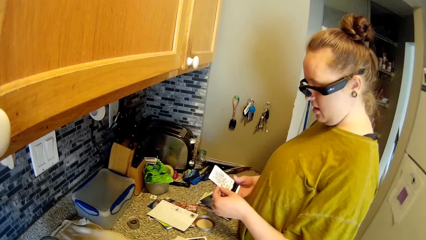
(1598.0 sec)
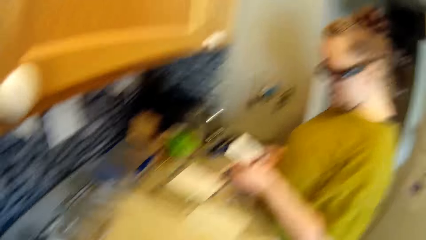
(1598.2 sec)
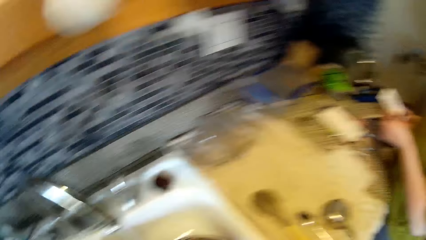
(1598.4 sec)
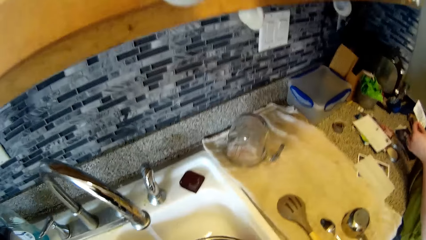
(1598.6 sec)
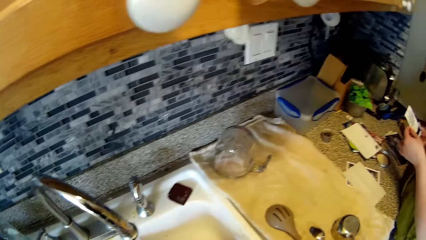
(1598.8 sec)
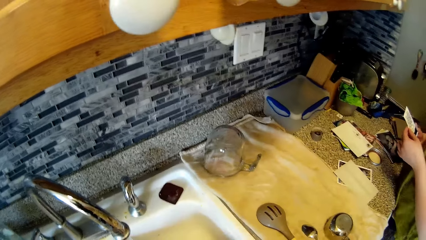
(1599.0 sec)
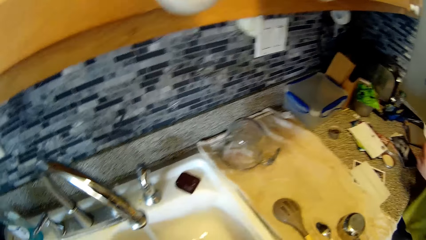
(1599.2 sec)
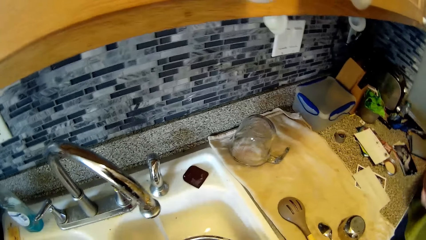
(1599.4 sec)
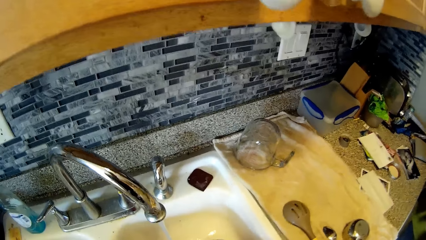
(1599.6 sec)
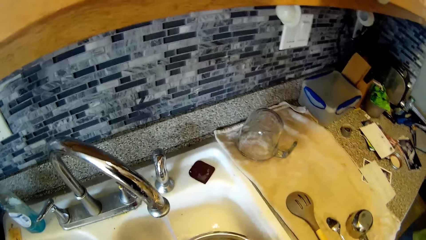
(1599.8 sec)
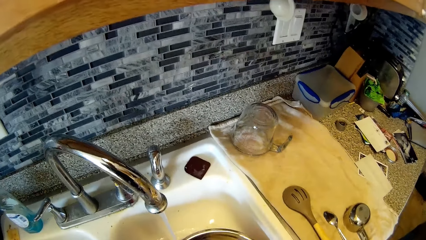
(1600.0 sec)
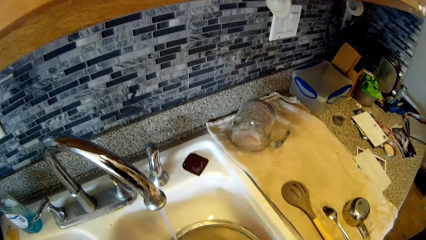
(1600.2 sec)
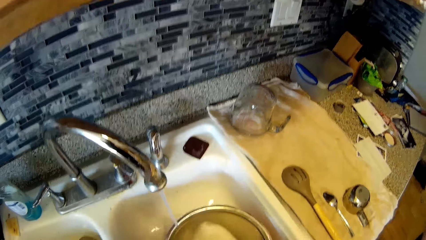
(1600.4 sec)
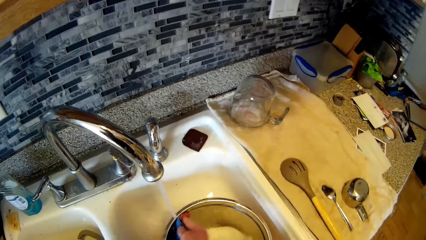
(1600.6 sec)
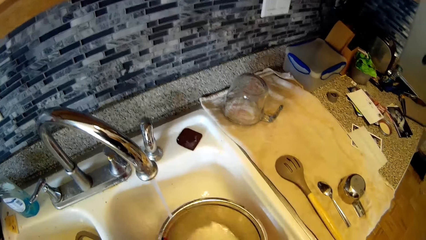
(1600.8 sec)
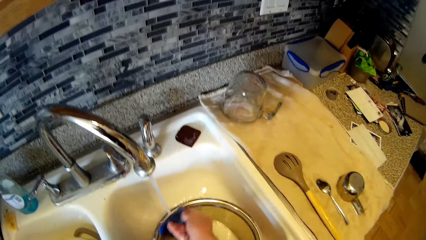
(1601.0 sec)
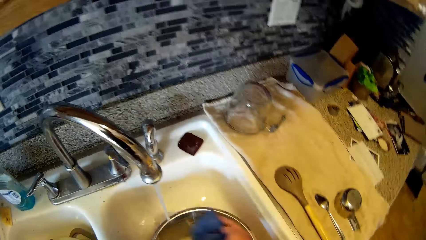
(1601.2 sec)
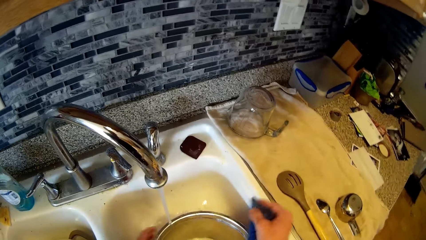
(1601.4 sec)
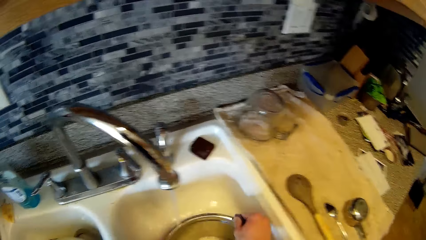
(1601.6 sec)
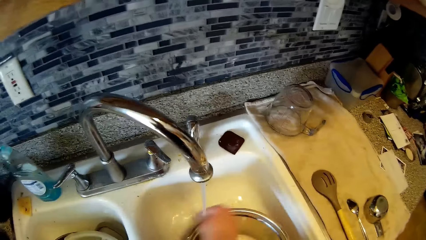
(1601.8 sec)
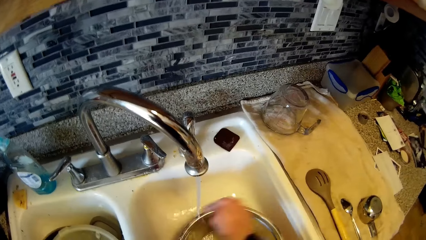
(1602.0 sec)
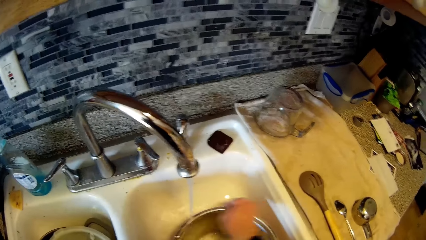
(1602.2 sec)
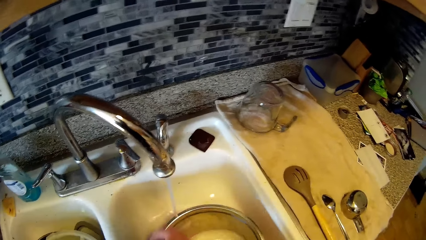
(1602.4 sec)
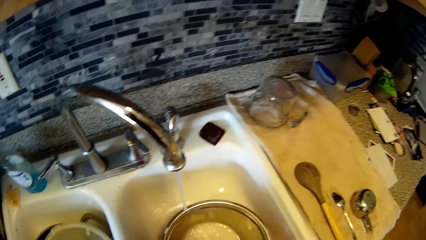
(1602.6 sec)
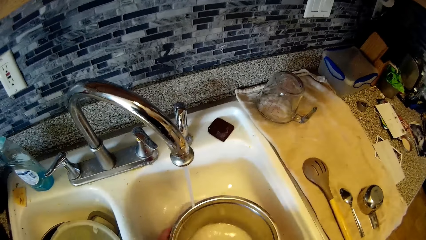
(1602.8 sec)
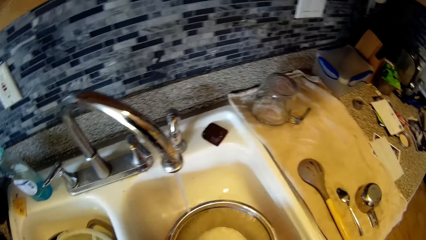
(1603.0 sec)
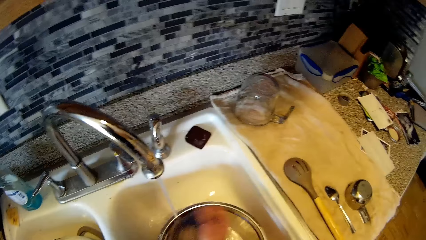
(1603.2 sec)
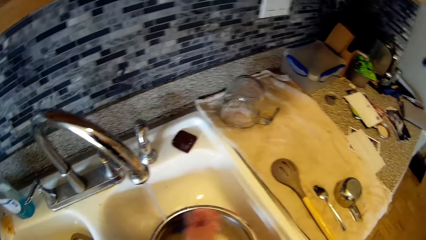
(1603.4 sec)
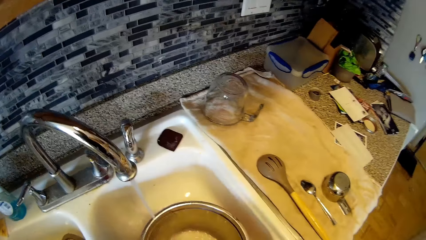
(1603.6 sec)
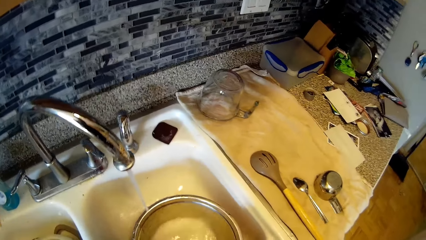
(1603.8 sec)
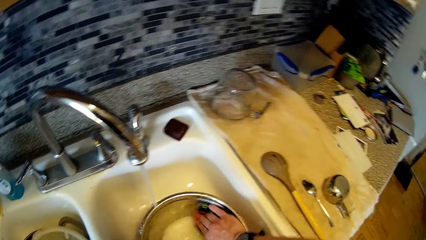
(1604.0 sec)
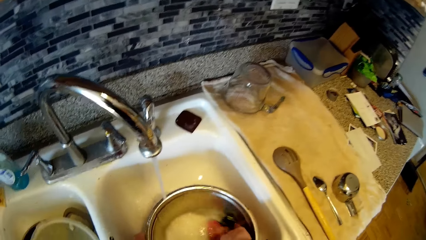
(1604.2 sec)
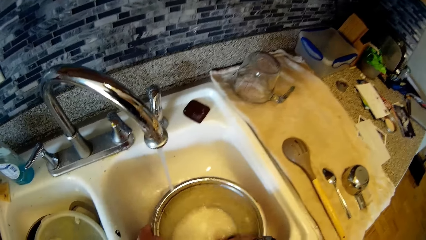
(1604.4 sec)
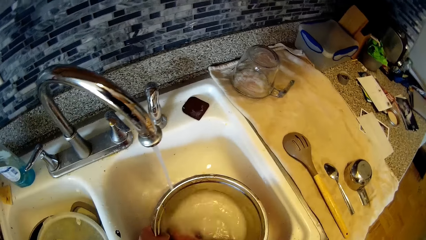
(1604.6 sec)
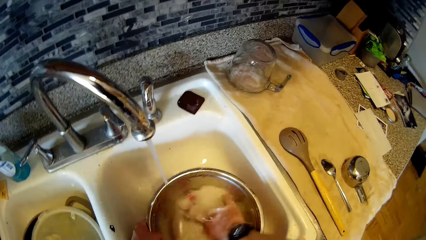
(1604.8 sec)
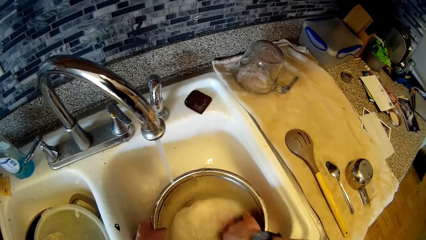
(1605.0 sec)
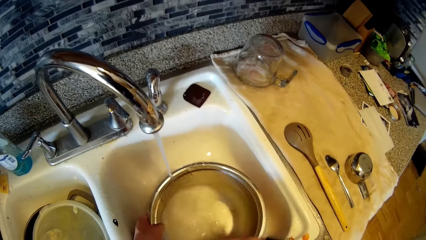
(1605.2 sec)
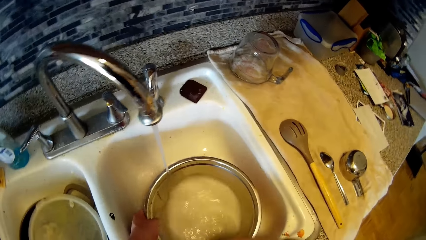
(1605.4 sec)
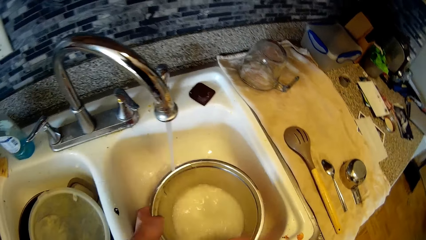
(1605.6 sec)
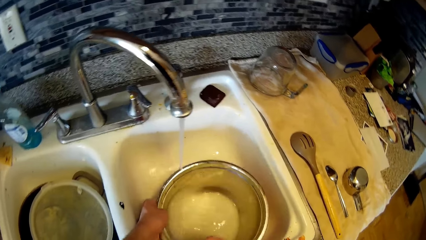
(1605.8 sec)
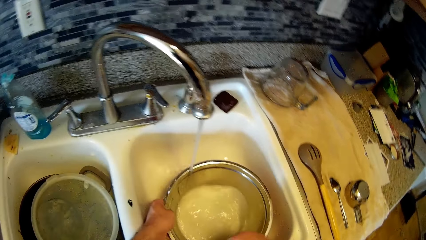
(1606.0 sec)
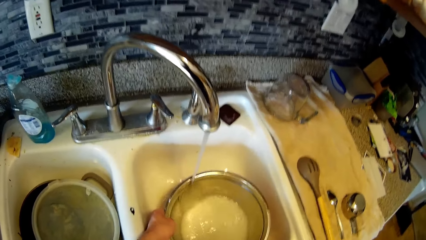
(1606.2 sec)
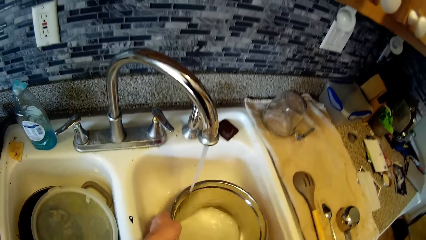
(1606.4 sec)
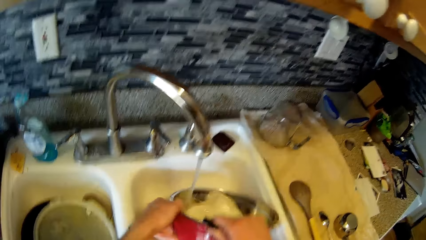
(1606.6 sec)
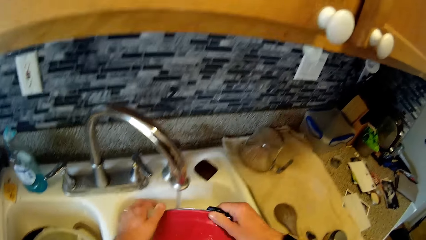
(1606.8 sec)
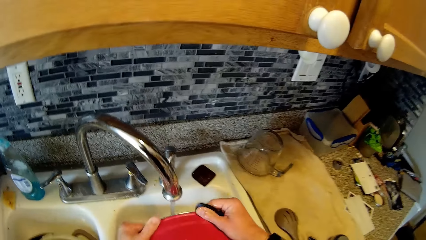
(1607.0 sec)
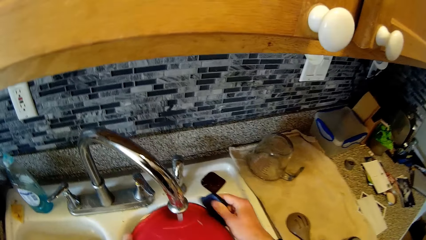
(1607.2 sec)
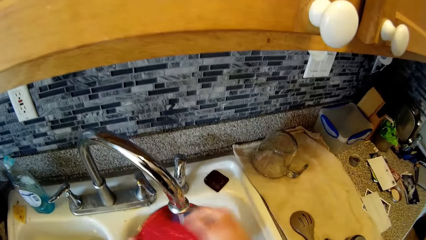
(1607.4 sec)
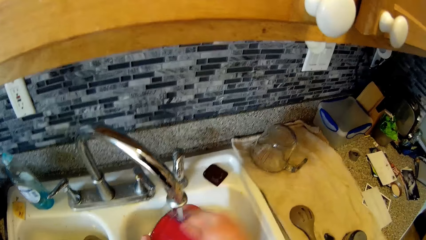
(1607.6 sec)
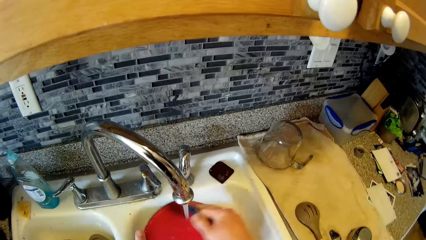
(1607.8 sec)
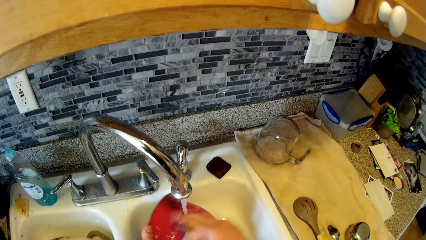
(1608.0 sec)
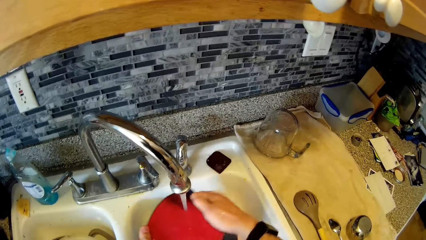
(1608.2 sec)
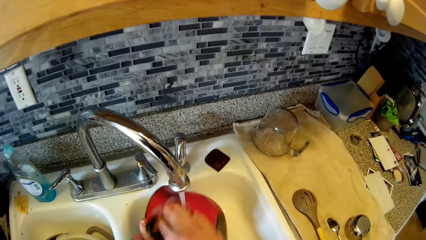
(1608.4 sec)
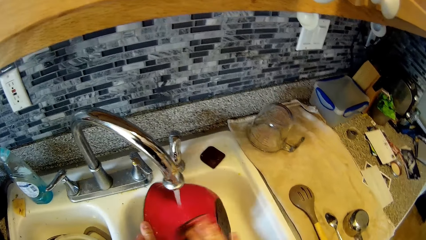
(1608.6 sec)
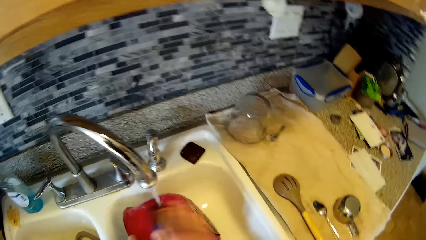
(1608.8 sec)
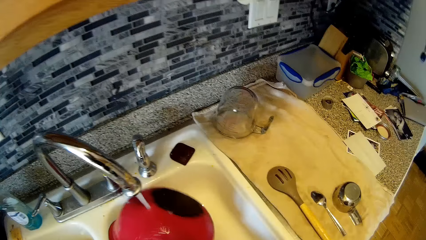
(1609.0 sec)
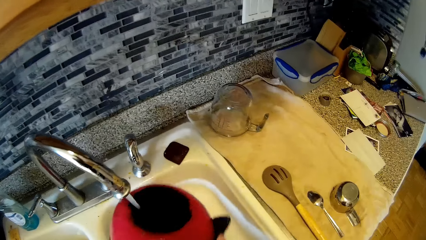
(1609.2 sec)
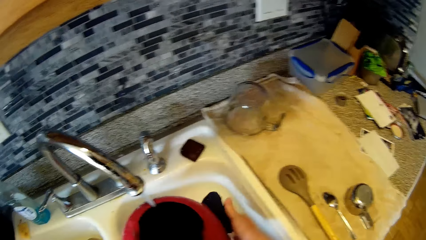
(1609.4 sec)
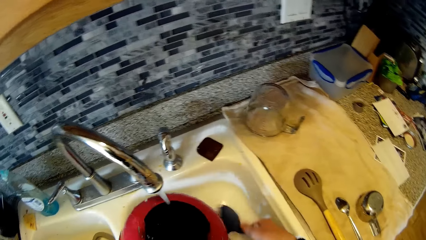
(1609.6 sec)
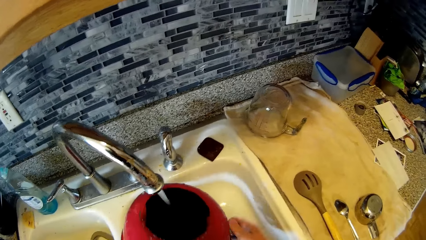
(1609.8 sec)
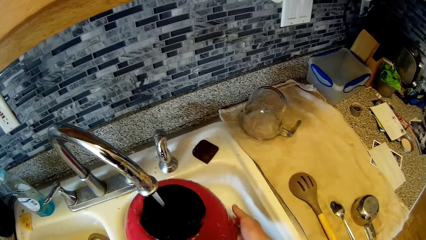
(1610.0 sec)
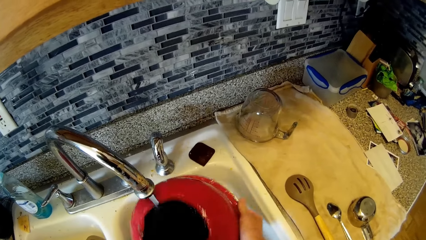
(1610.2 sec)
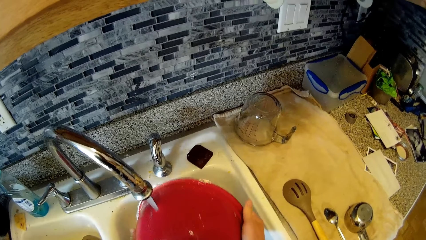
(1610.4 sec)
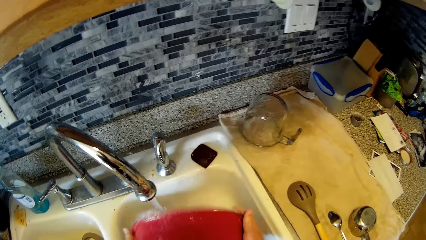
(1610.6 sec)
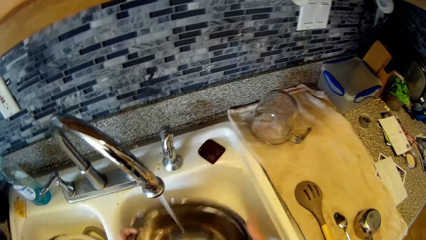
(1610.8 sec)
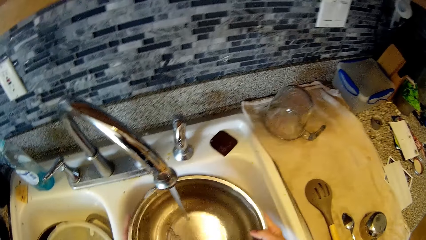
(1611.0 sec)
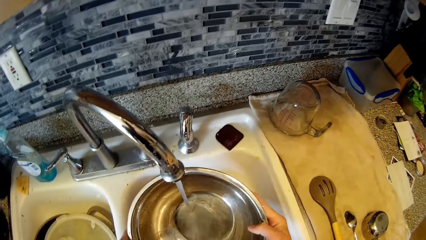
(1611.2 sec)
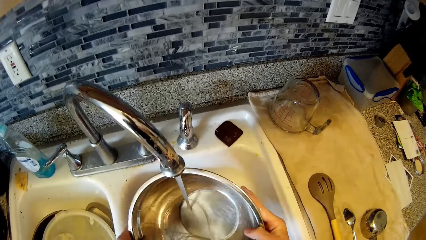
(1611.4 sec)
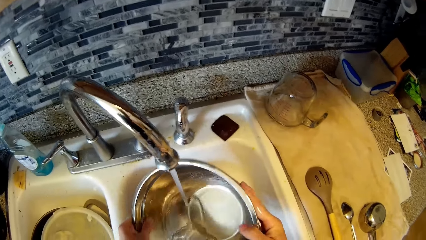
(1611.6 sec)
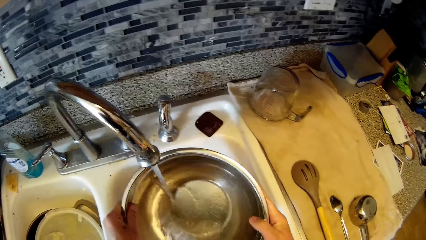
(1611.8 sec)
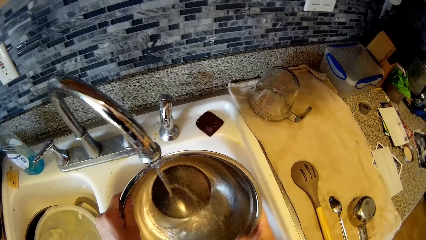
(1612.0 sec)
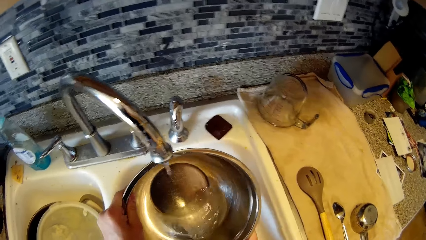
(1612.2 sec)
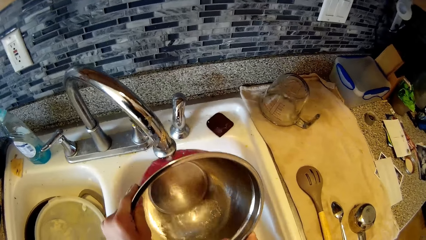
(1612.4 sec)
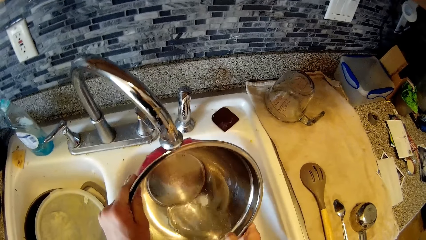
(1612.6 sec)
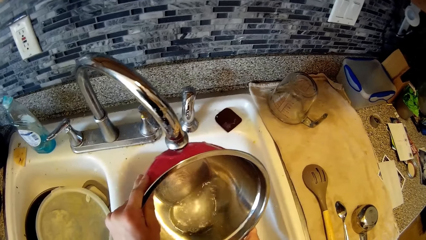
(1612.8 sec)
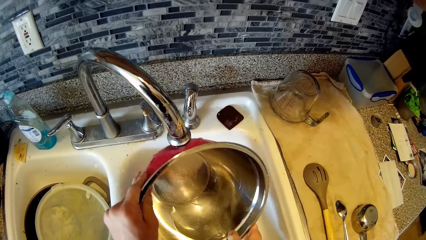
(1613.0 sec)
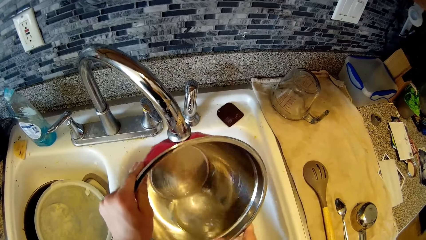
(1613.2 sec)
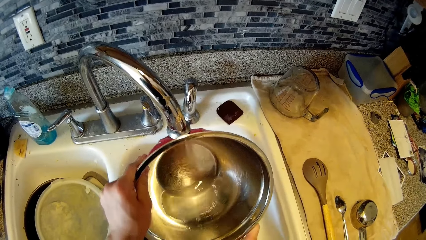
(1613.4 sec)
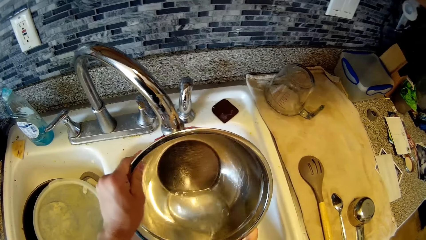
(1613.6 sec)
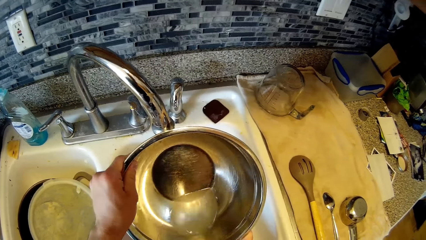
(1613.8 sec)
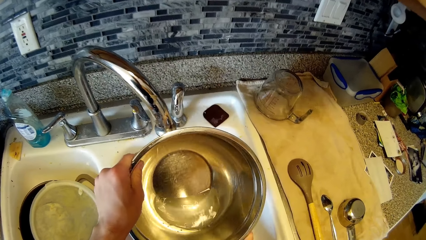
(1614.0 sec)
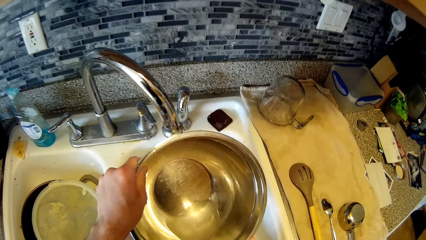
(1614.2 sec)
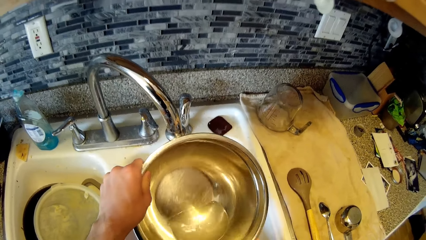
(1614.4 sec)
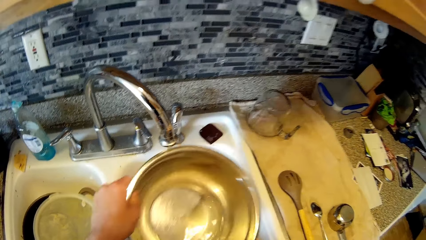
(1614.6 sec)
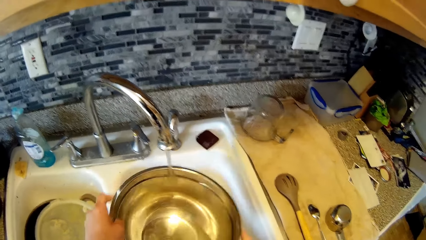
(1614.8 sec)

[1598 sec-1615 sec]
The camera wearer washes the inside of the pot with a sponge in his right hand. He pours the water in the pot inside the washing sink with both hands. He washes the back of the pot with the sponge in his right hand.
